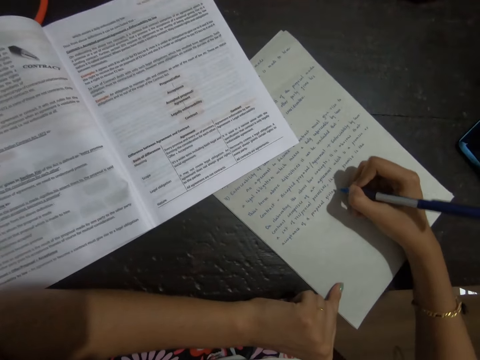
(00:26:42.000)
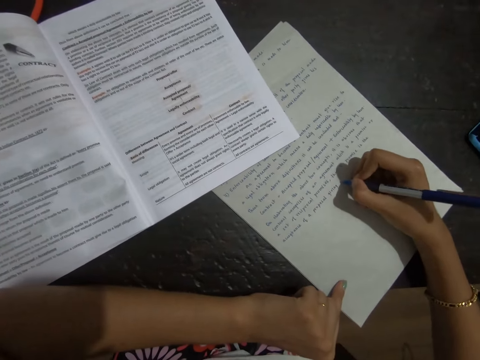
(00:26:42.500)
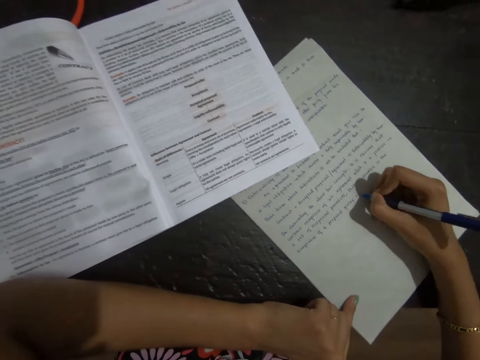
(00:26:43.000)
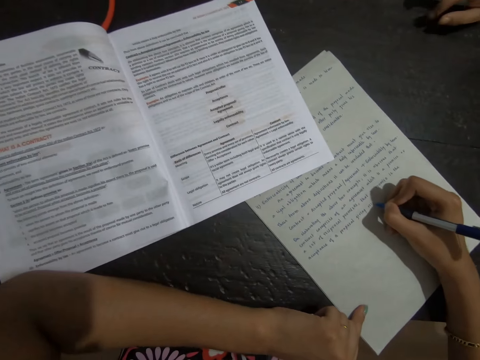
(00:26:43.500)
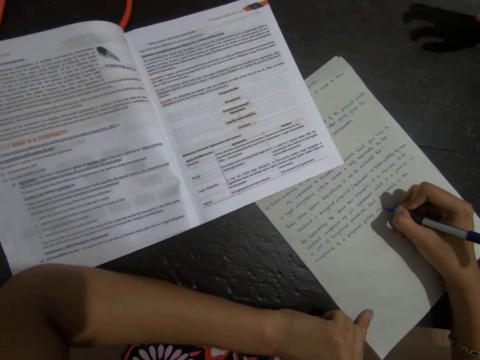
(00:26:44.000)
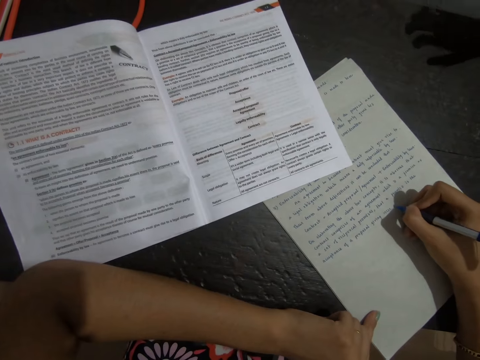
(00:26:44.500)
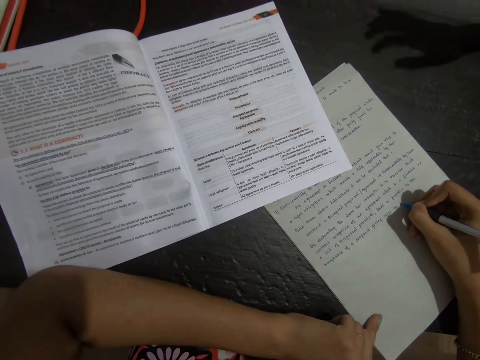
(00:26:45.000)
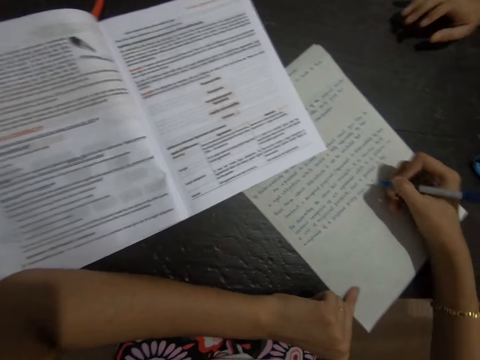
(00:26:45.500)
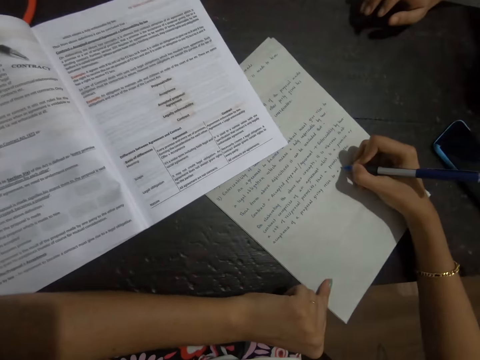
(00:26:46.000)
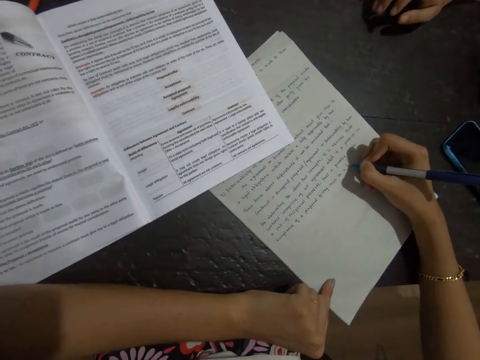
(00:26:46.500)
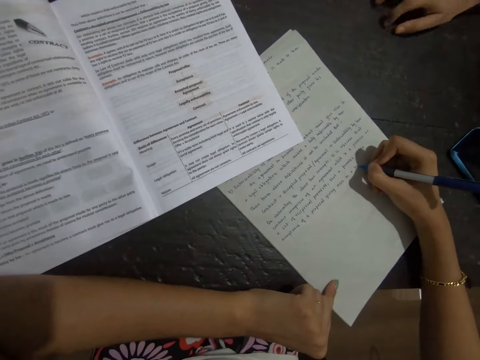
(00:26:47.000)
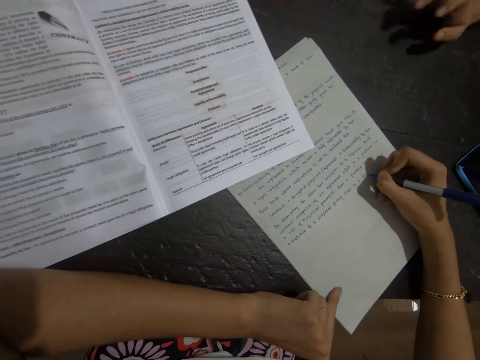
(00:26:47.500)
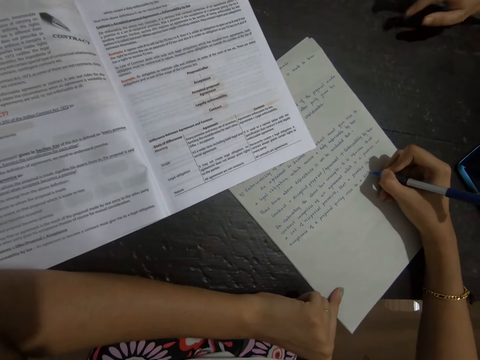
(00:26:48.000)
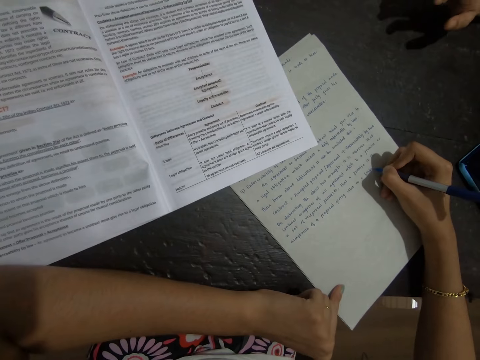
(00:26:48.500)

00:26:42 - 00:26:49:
A person taps the table.

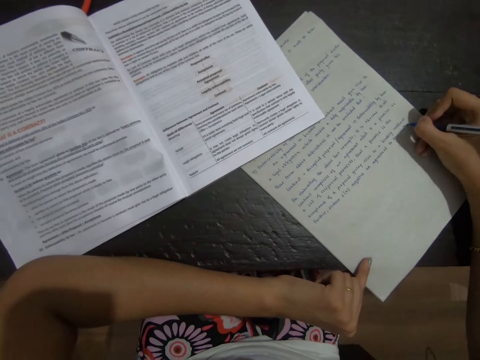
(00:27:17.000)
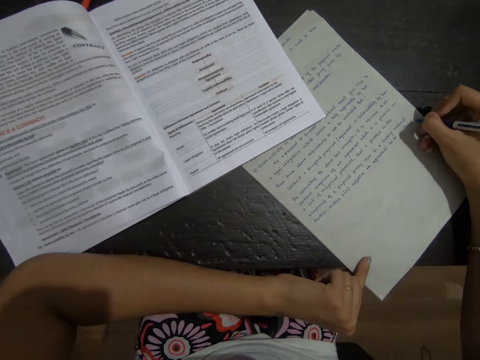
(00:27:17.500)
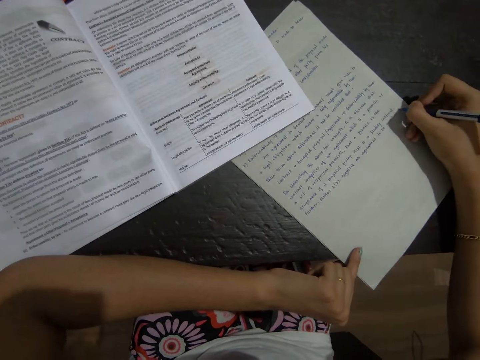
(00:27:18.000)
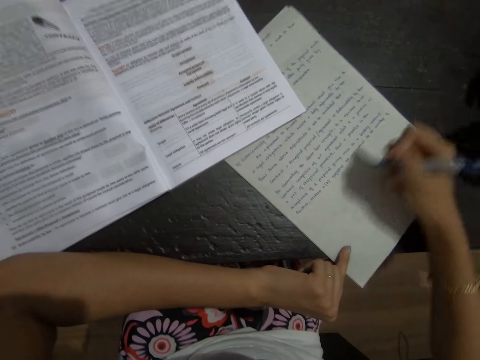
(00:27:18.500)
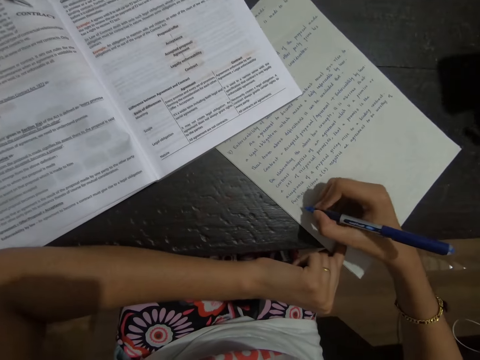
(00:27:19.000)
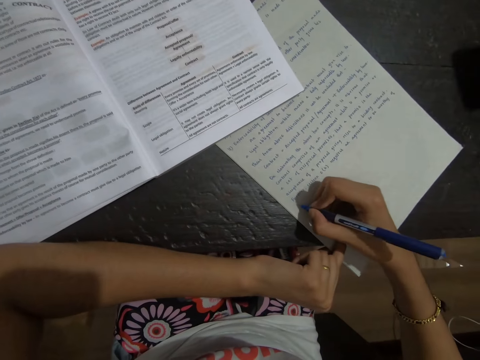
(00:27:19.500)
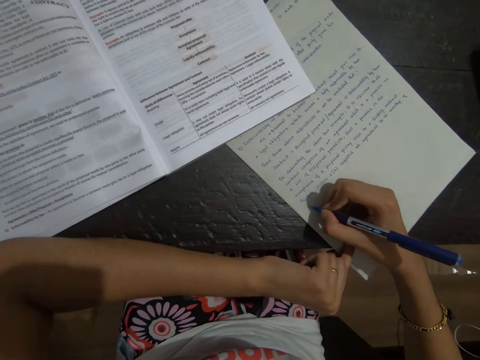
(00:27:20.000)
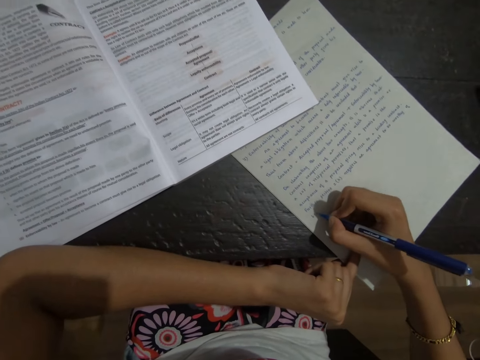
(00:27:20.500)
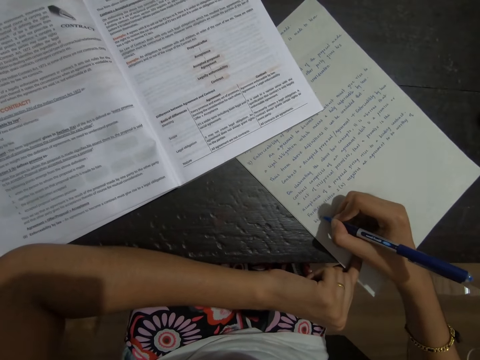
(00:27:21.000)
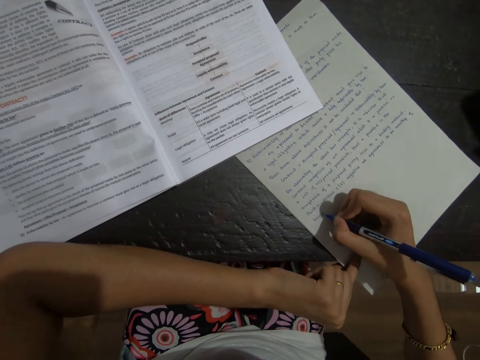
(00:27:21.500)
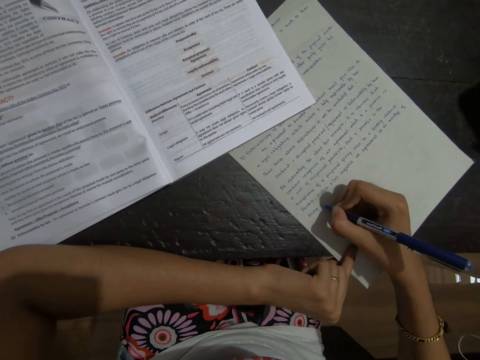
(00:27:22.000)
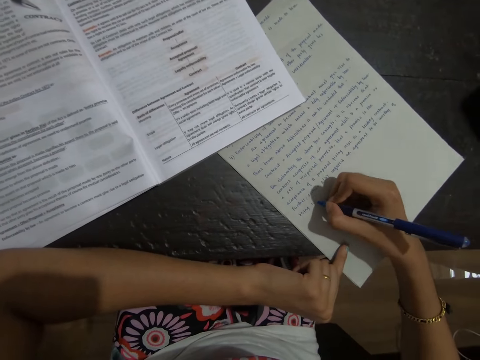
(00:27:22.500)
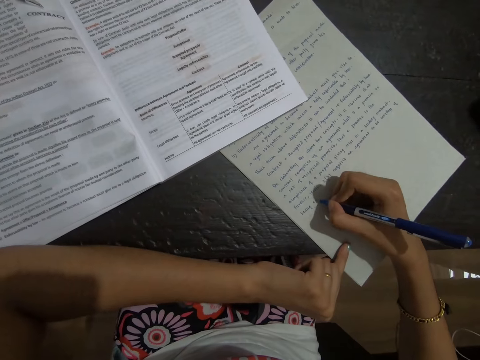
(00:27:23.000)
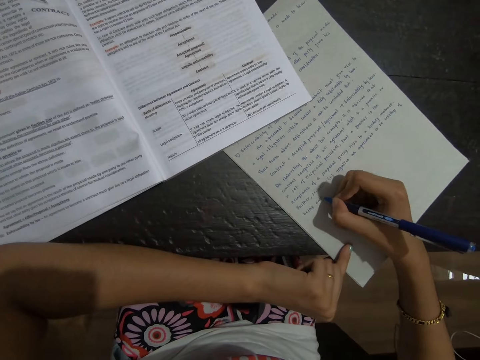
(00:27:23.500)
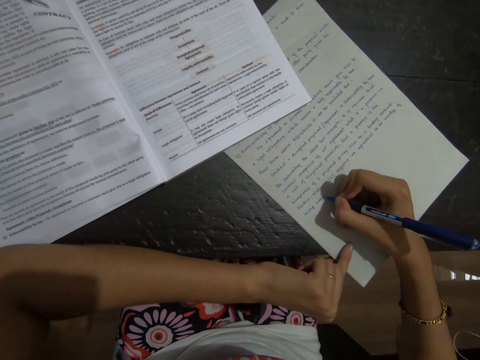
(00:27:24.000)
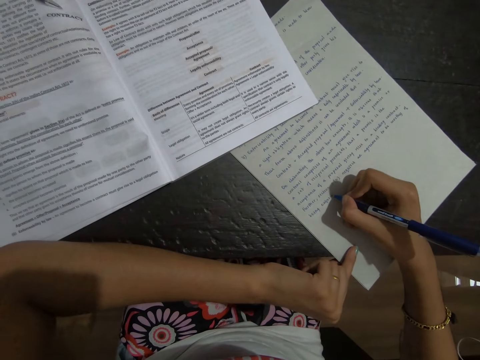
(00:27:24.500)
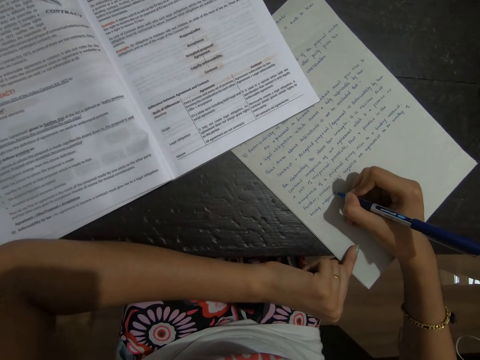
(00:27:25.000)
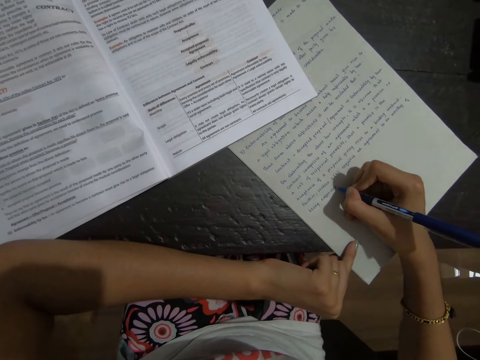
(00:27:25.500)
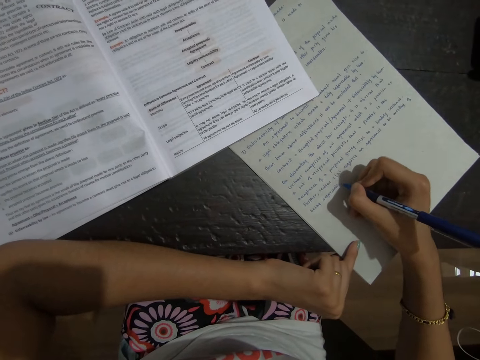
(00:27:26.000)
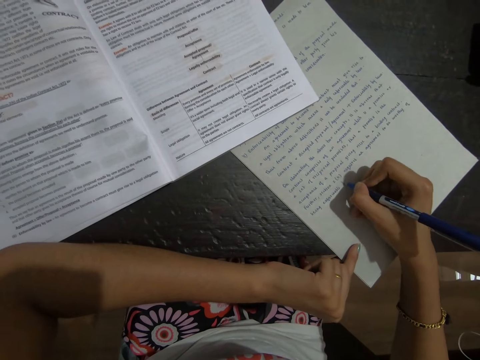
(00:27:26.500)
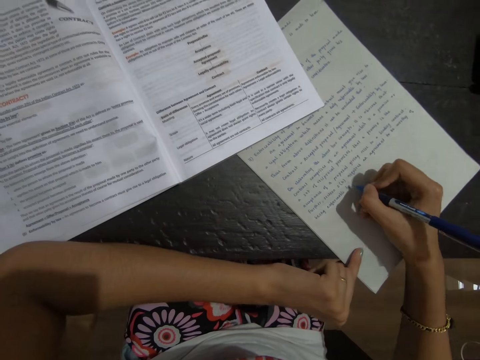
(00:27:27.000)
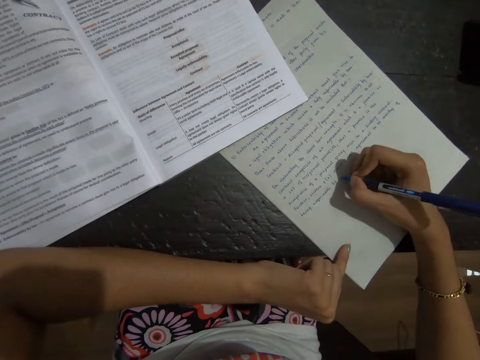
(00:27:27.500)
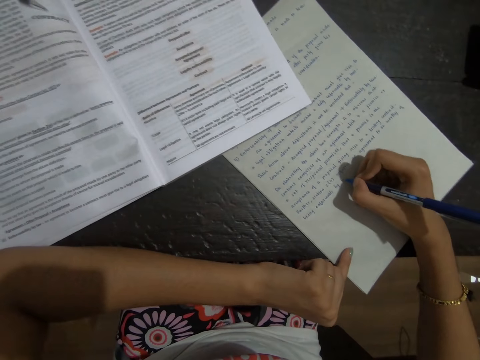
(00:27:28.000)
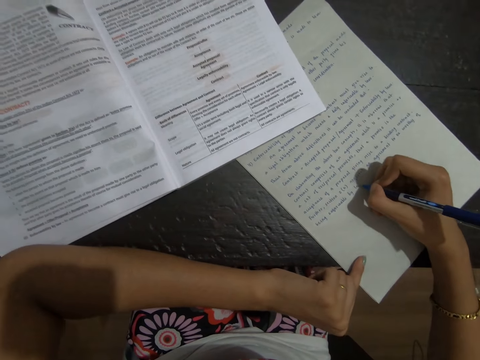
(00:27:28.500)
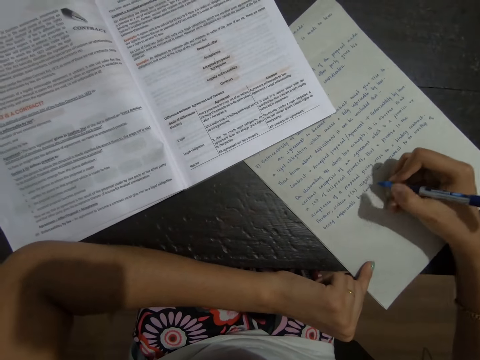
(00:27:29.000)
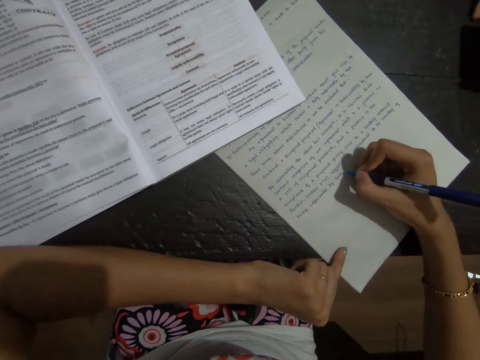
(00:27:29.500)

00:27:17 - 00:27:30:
A lady talks to the camera wearer. The camera wearer writes on paper with a pen. The lady talks to the camera wearer. The camera wearer writes on the paper with the pen.

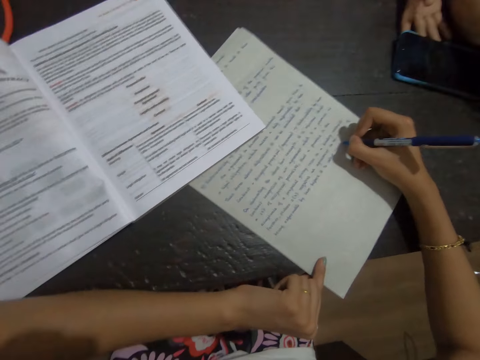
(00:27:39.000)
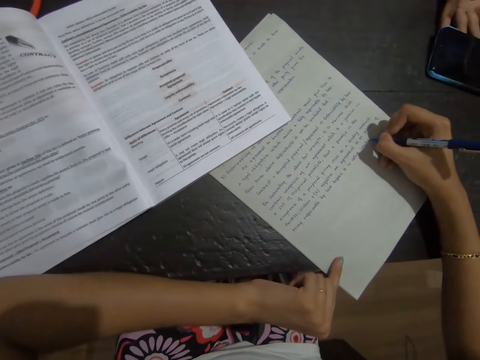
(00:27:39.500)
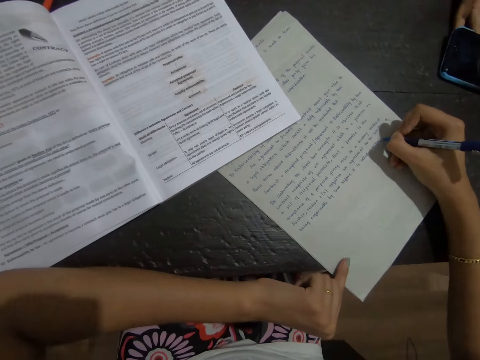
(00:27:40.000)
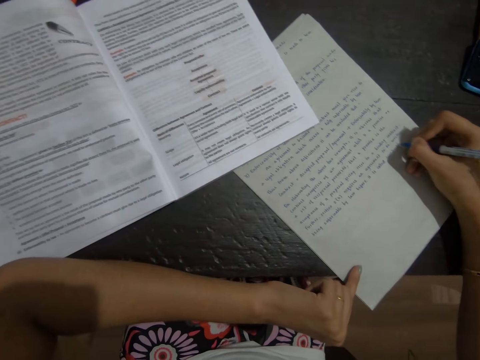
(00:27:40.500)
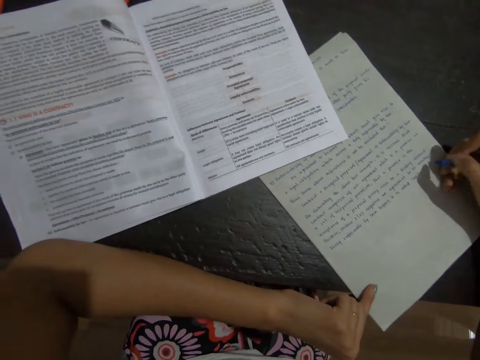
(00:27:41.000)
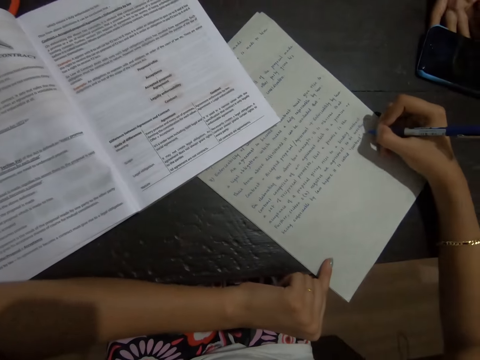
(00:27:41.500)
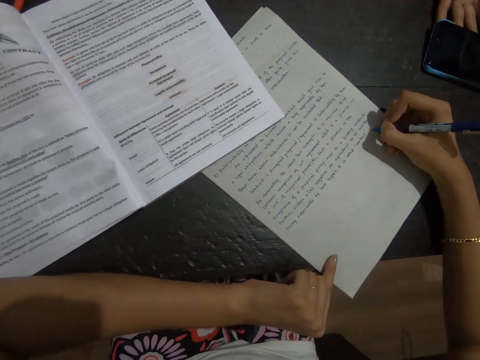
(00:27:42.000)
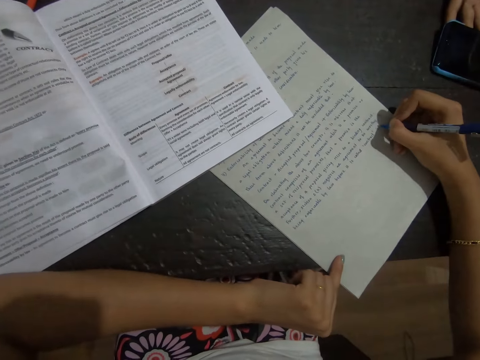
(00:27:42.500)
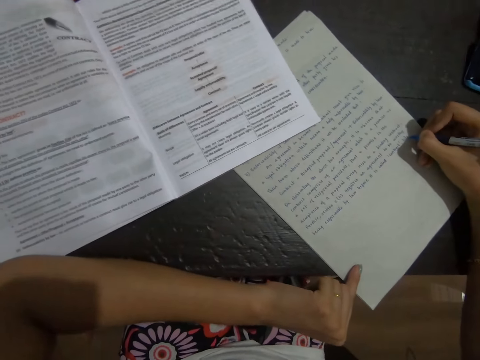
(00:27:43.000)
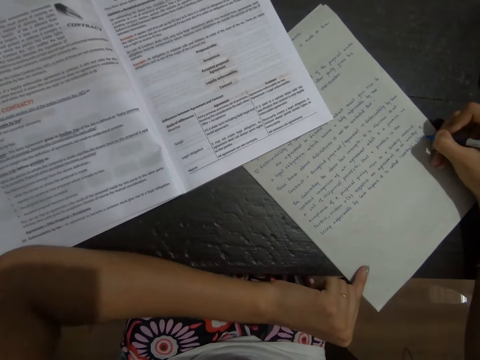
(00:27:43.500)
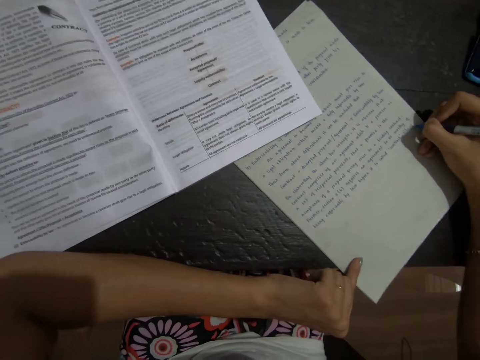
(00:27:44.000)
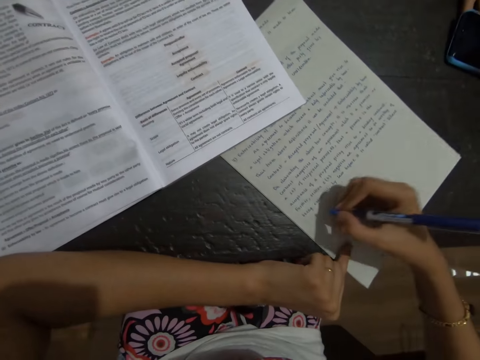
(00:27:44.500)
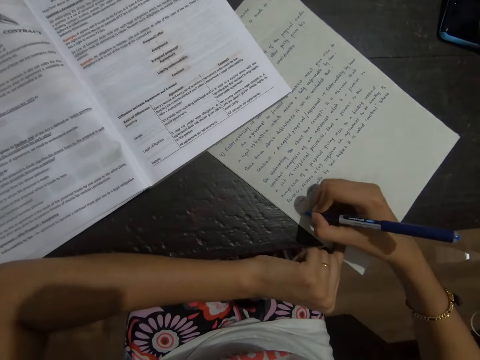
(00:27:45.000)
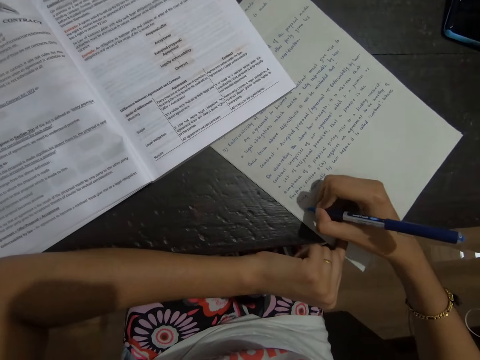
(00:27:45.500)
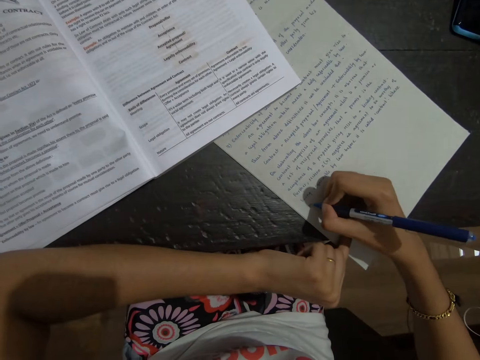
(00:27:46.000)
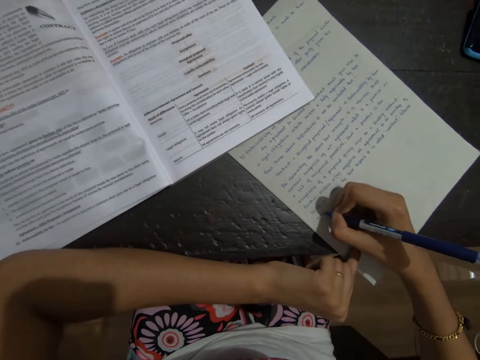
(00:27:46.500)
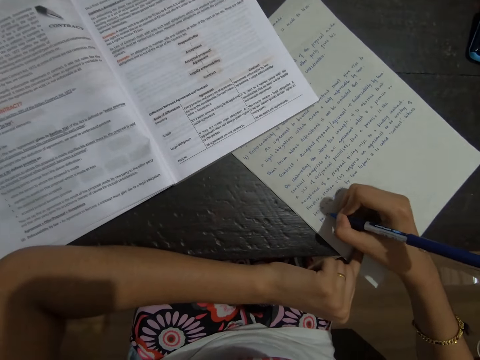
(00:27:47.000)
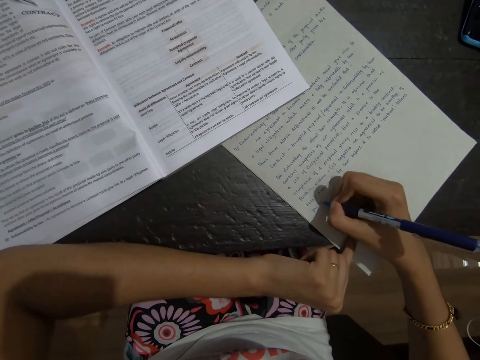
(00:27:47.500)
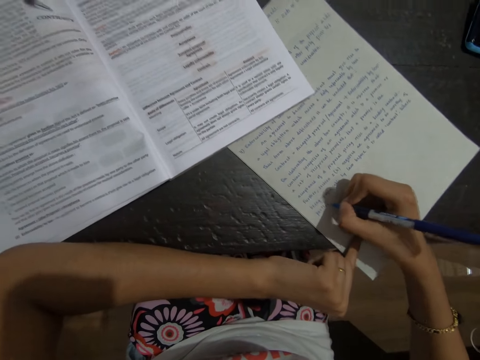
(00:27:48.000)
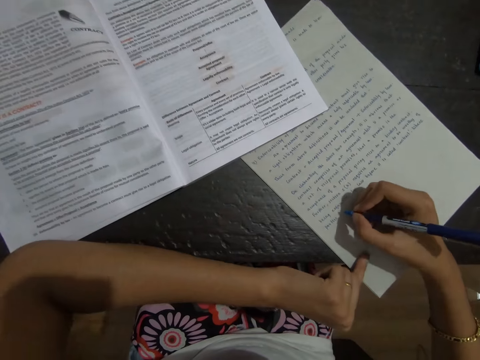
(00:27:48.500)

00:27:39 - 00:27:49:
A lady talks to the camera wearer. The camera wearer writes on paper with a pen. The lady talks to the camera wearer. The camera wearer writes on the paper with the pen.
